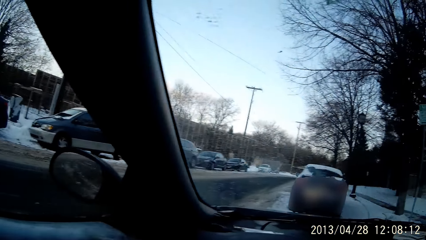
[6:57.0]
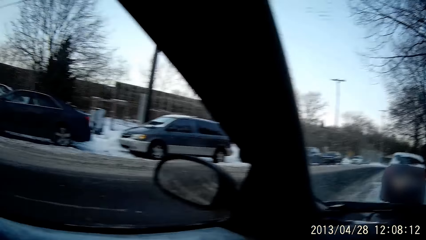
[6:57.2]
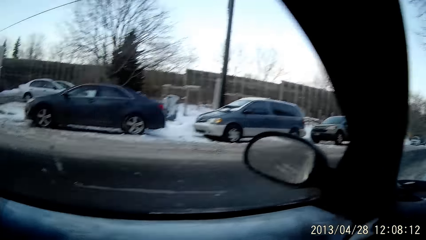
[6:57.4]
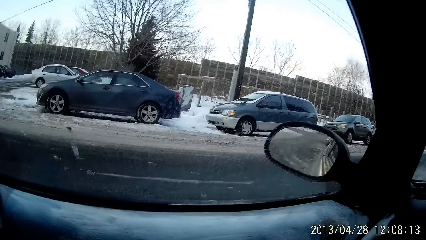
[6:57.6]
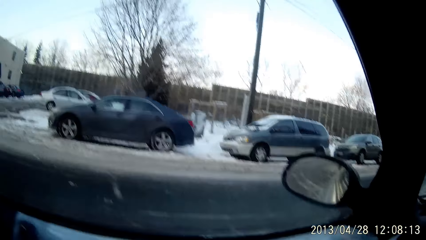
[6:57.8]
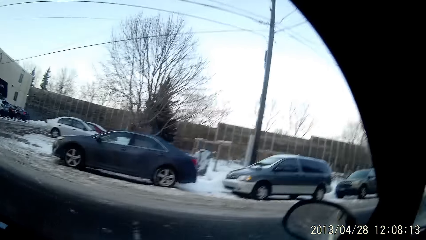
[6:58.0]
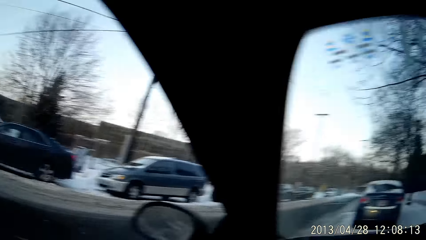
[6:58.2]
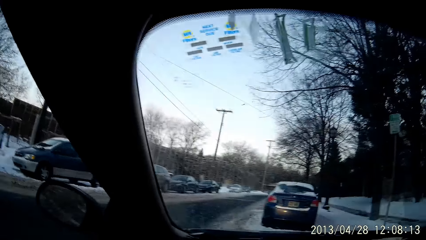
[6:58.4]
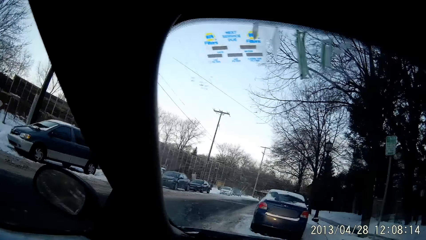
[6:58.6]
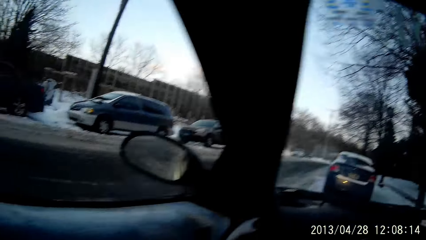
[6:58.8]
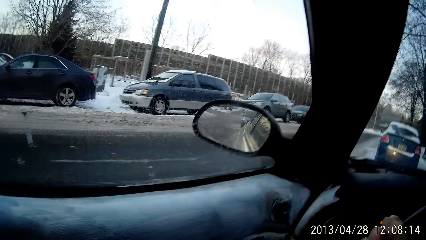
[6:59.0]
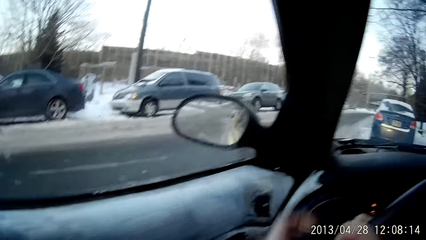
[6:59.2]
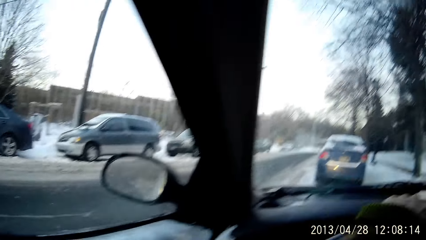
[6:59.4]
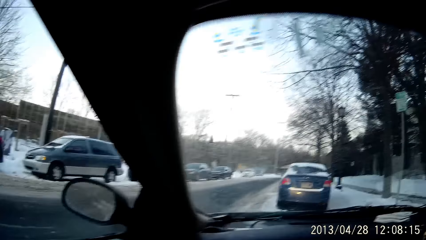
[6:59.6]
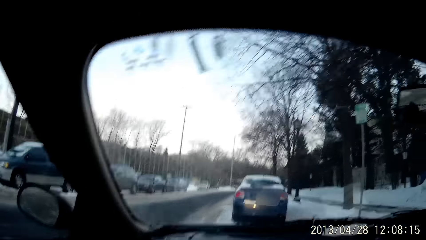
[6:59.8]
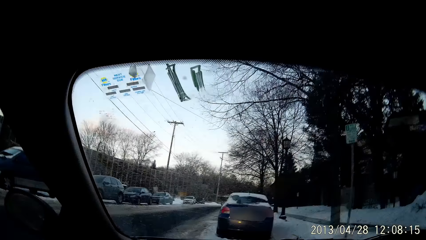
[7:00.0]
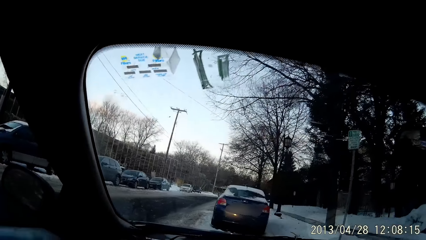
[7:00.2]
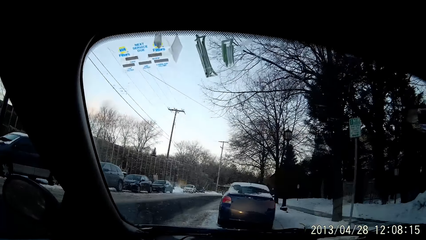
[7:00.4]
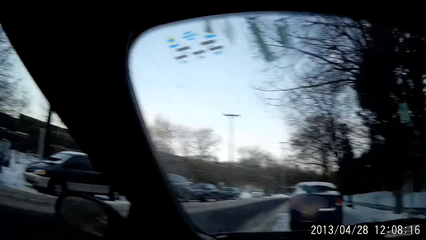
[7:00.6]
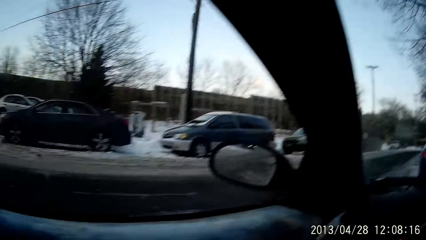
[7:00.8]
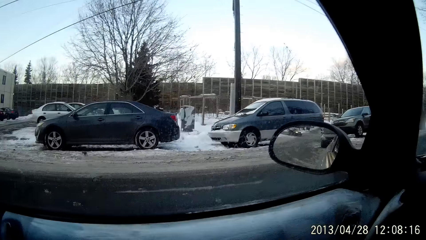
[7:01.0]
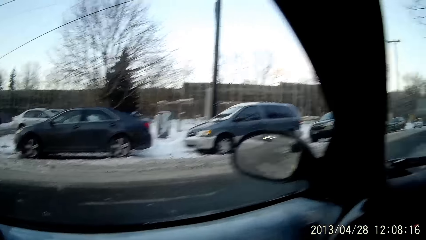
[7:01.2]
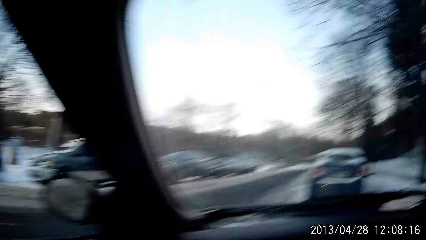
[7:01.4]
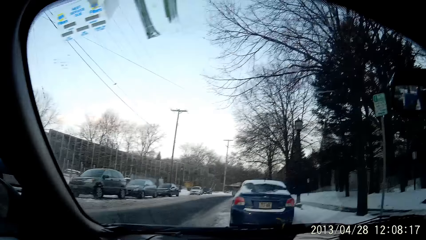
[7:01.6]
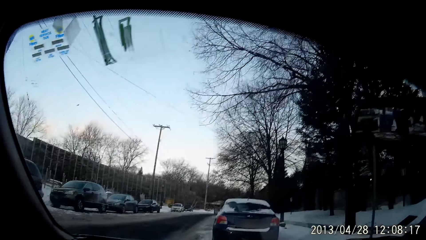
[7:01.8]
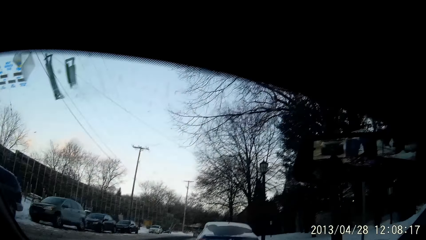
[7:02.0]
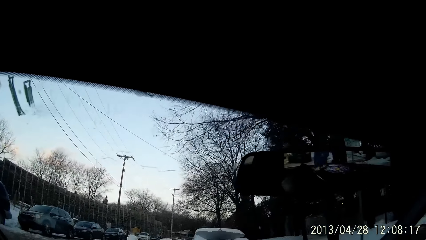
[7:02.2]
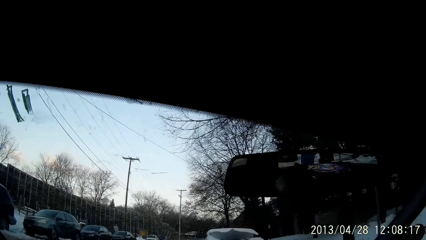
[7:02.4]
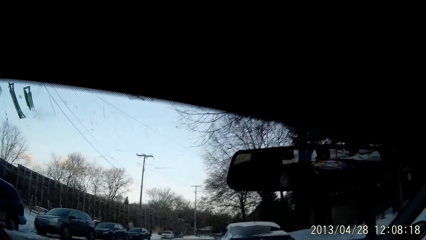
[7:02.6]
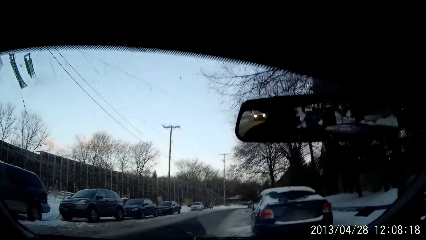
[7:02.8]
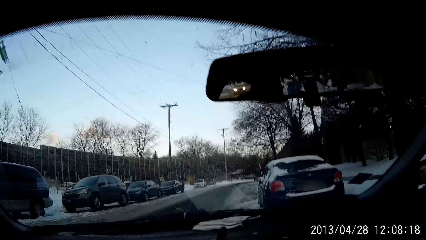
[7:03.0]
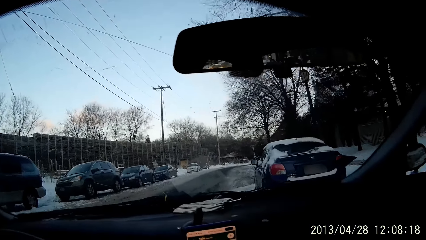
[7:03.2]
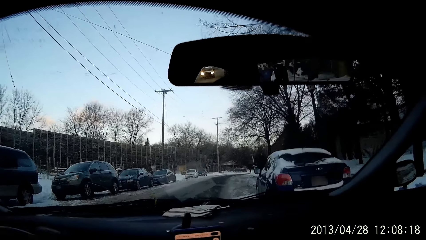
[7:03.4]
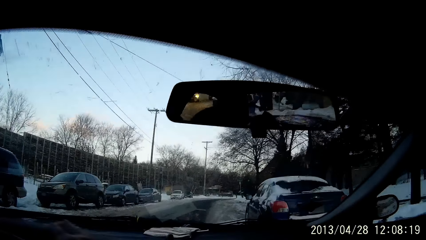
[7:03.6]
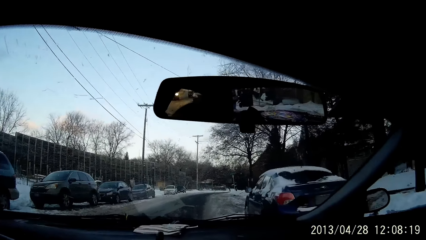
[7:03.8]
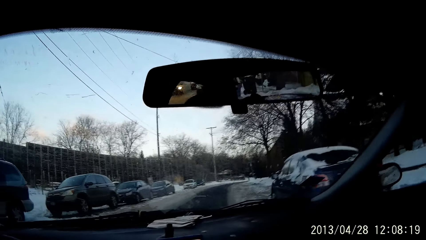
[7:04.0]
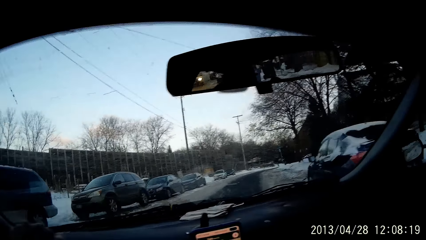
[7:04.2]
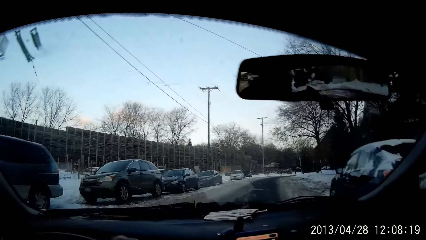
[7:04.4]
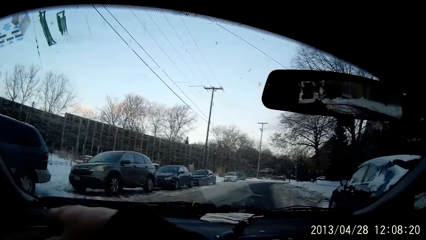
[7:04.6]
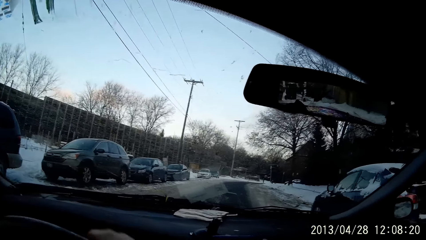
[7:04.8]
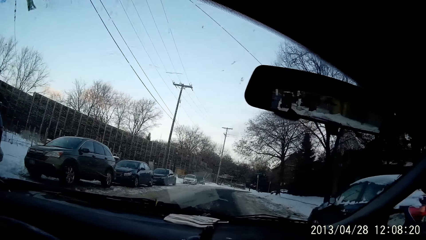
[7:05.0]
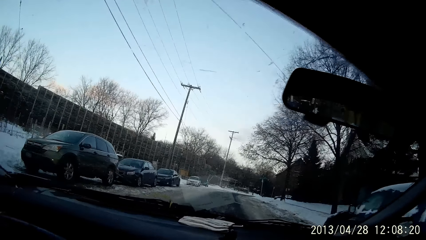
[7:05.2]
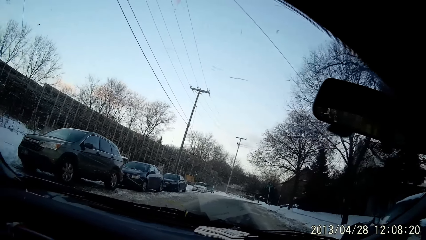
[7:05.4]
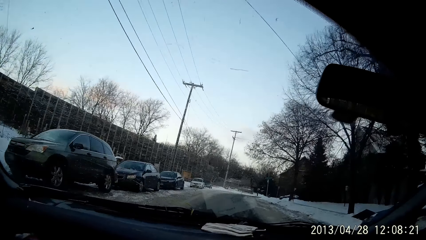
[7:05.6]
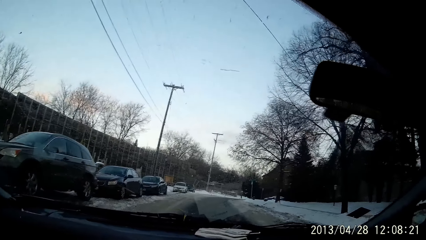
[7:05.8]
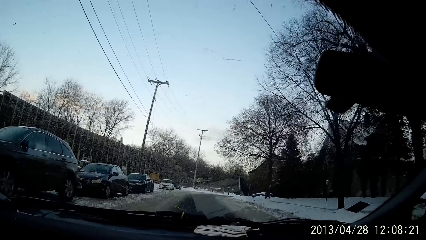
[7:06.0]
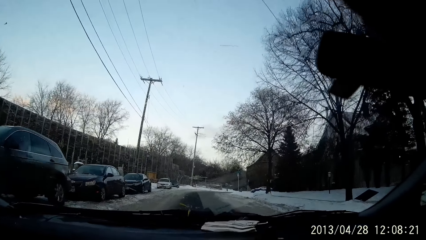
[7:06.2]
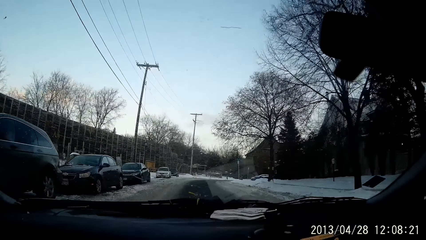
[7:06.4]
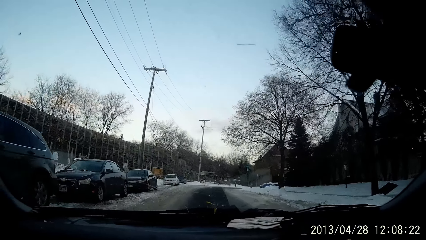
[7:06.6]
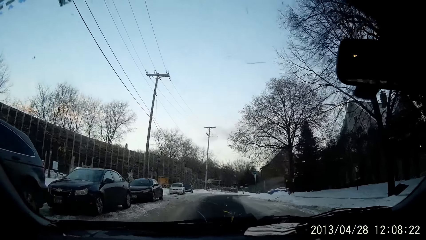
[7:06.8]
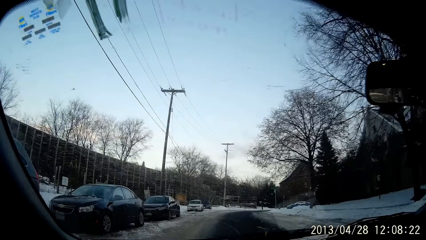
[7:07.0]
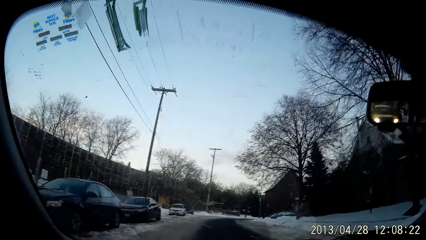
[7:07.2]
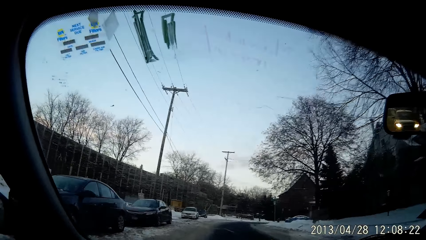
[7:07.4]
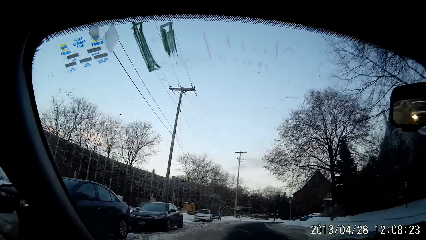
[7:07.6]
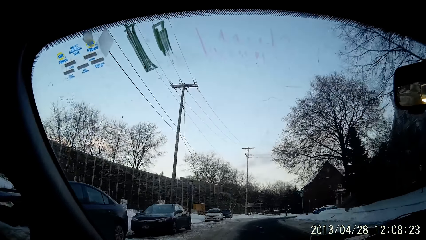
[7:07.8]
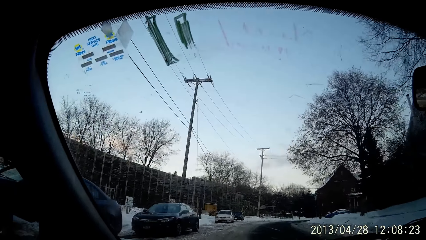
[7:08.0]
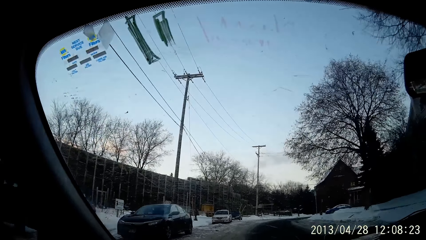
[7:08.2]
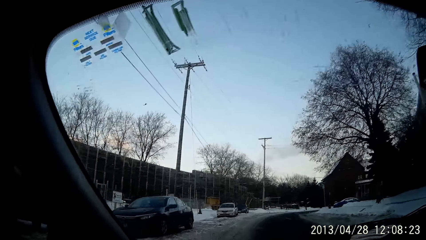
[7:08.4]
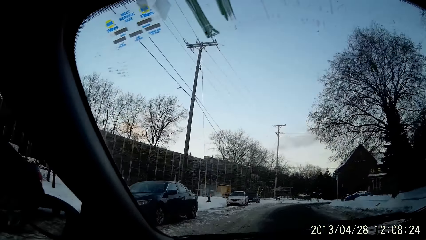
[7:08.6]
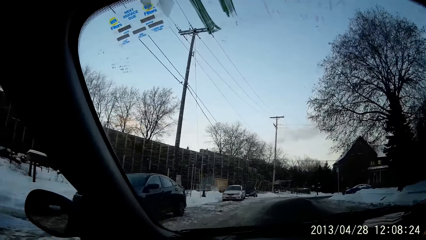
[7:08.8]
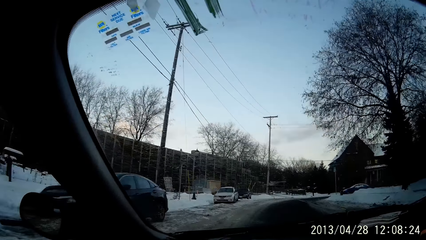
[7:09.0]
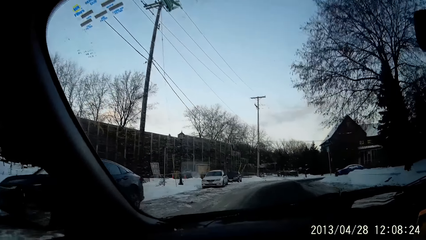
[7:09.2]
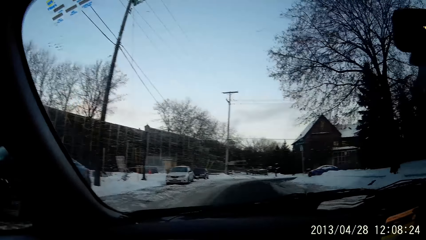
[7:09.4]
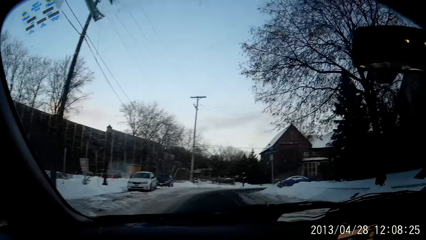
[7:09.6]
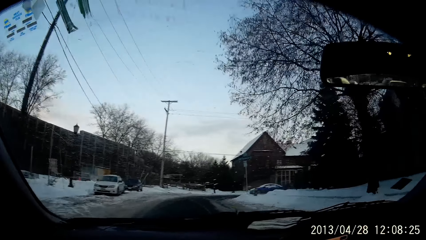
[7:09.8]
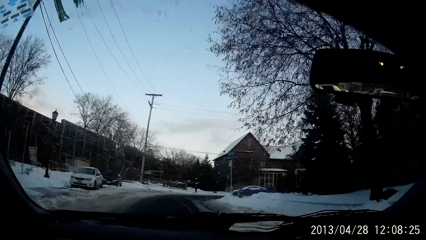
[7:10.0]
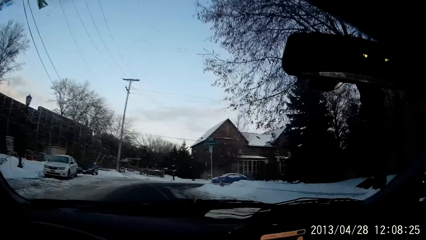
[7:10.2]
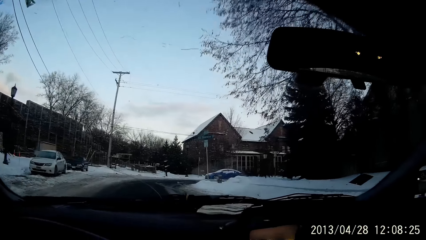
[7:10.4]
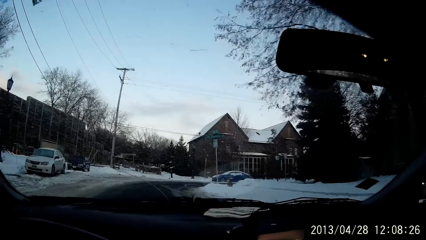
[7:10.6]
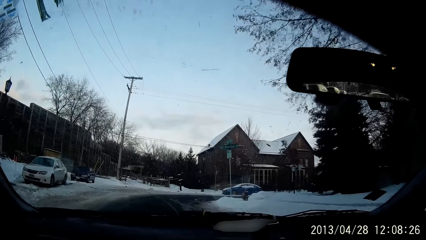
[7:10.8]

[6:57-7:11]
The camera wearer steers a car with both hands. They drive the car on the road.

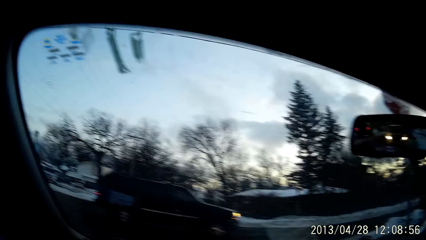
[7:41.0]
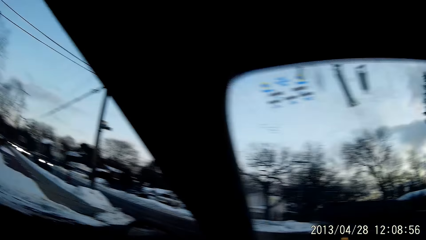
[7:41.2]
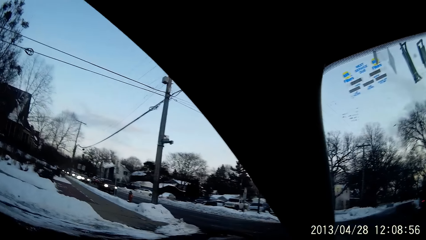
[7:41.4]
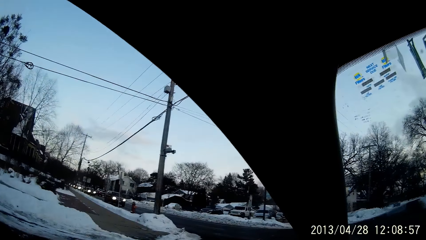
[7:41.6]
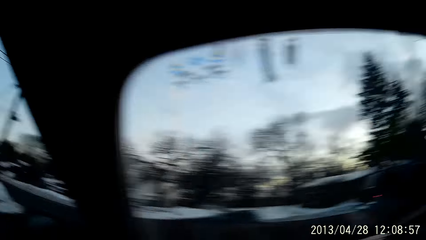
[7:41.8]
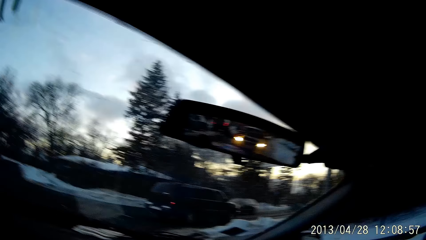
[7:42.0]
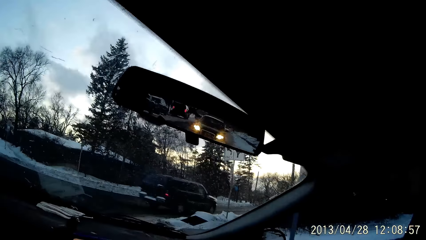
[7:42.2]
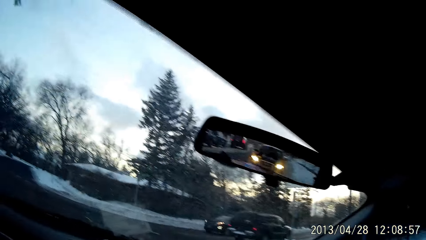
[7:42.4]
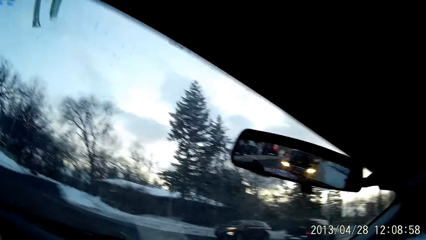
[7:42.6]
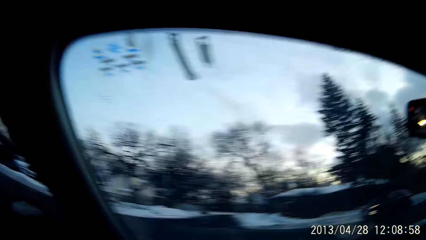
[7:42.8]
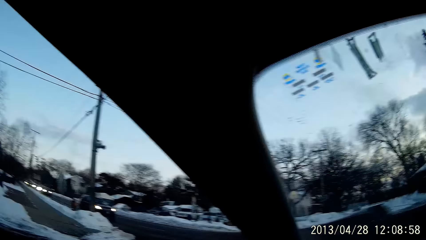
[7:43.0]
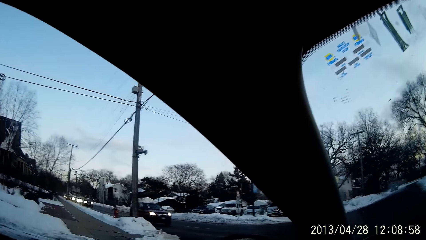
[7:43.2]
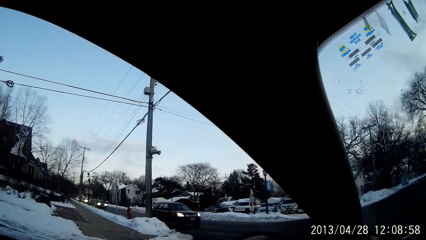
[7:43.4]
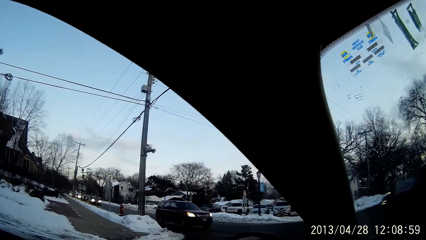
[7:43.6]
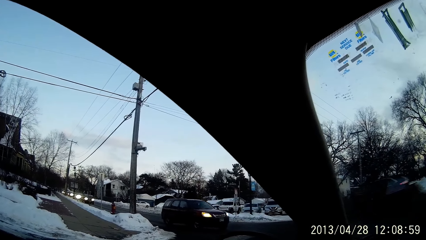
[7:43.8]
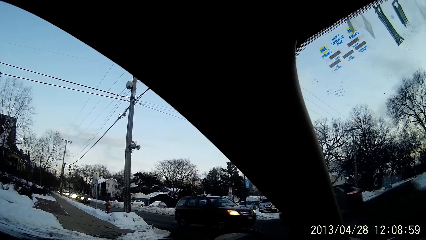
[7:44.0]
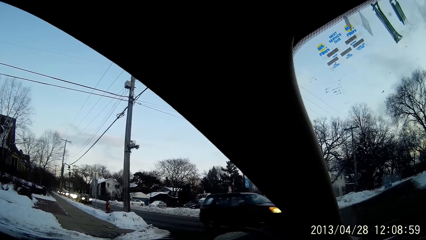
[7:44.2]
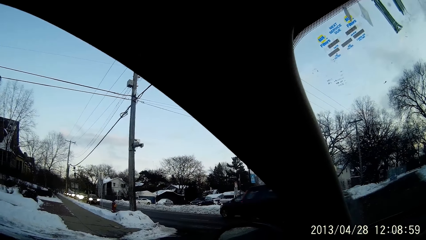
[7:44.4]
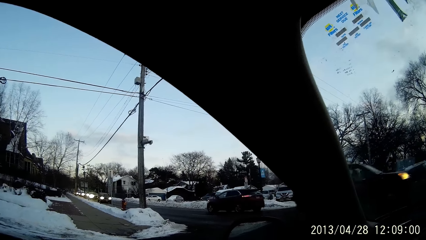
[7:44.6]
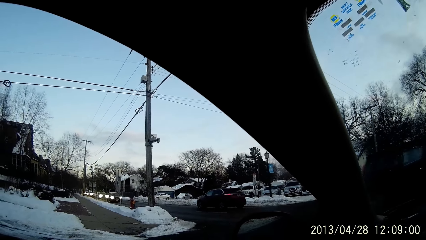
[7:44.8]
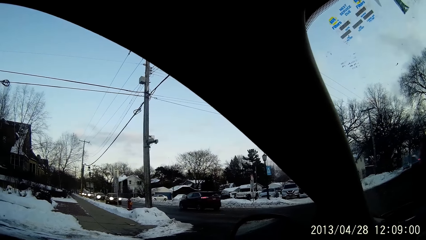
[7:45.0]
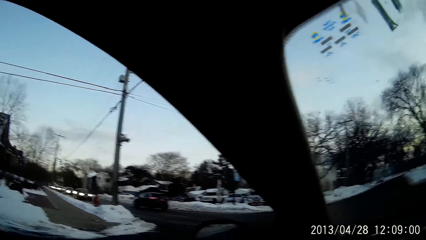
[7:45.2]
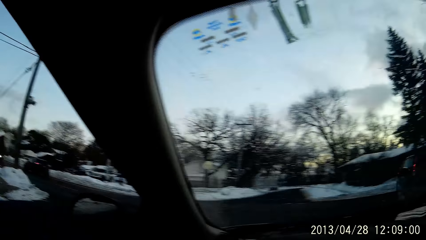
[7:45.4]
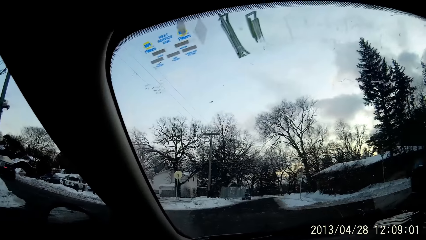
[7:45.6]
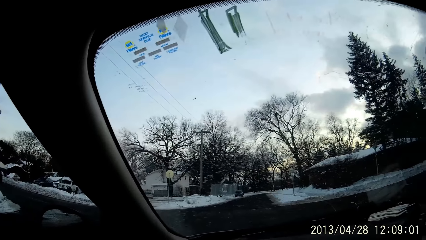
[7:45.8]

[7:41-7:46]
The camera wearer stops the vehicle on the traffic jam at a junction.
